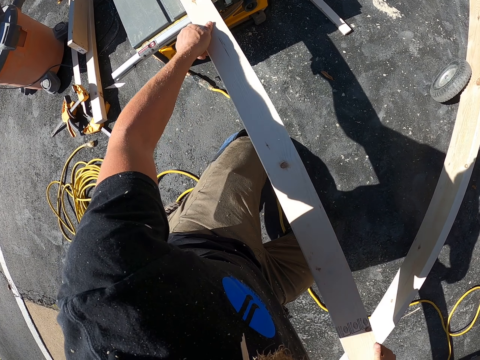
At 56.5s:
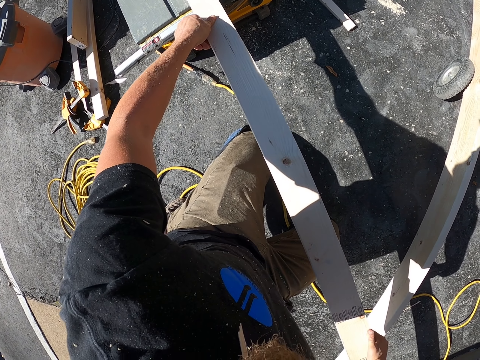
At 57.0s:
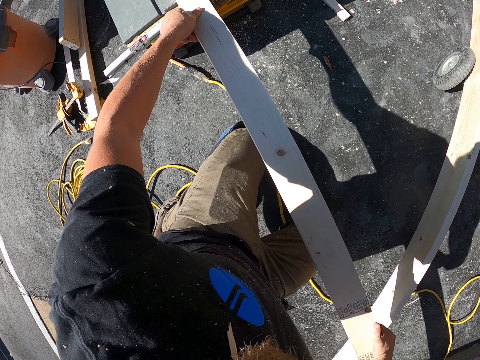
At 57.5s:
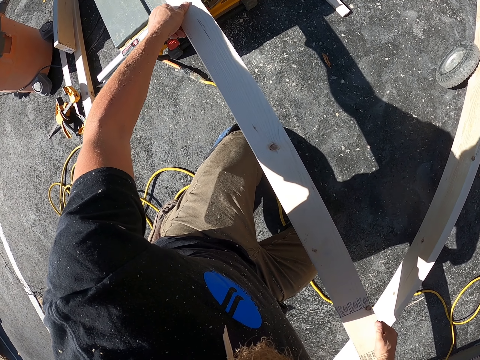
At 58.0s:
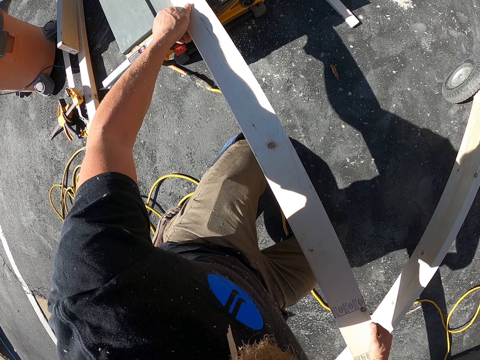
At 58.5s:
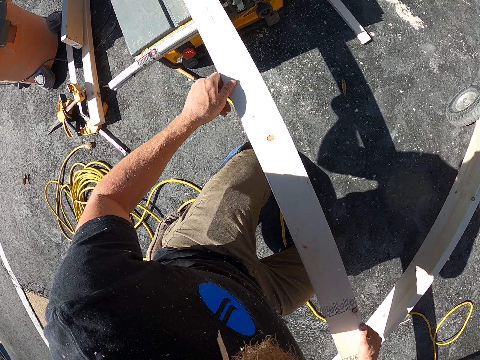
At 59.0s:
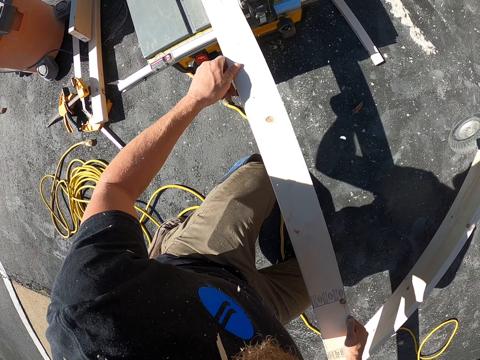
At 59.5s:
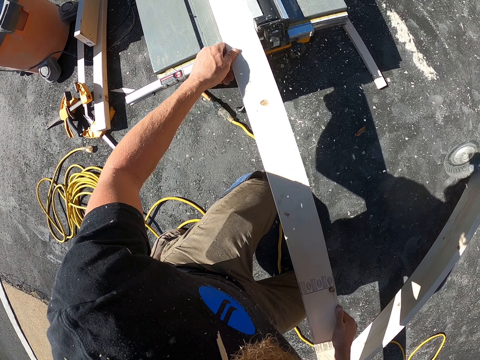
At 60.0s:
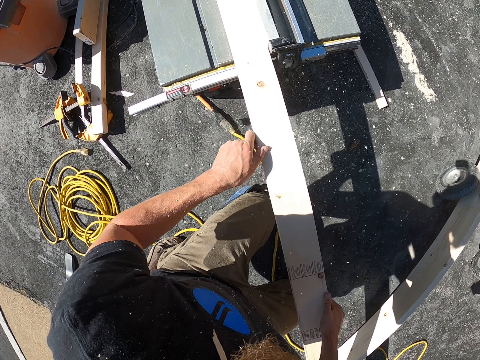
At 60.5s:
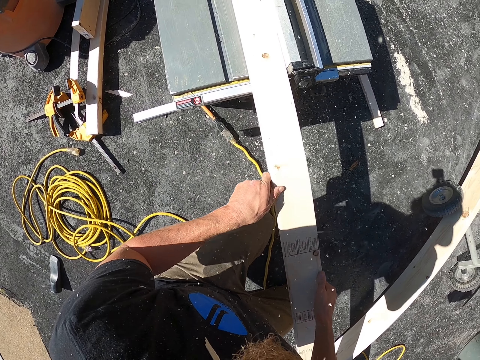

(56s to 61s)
The camera wearer cuts the wood using the table saw.

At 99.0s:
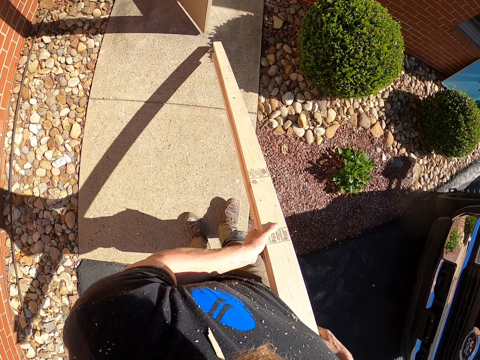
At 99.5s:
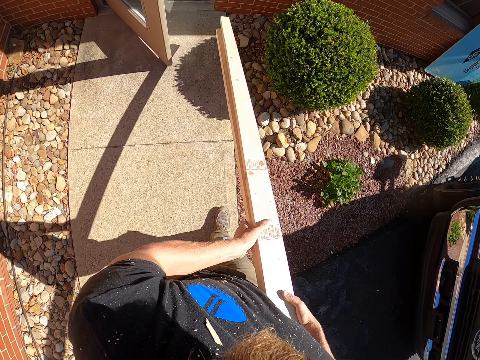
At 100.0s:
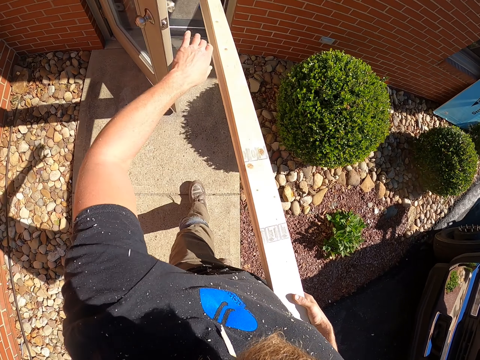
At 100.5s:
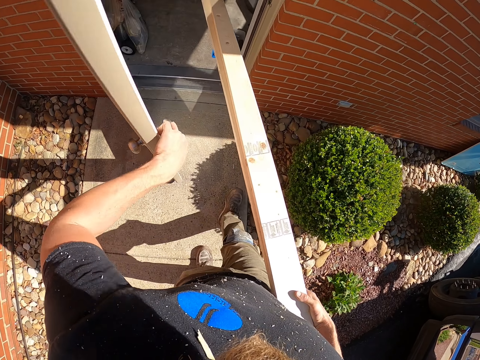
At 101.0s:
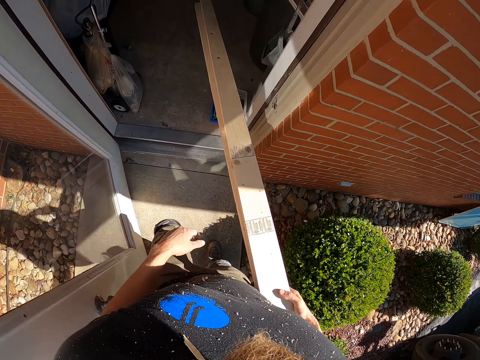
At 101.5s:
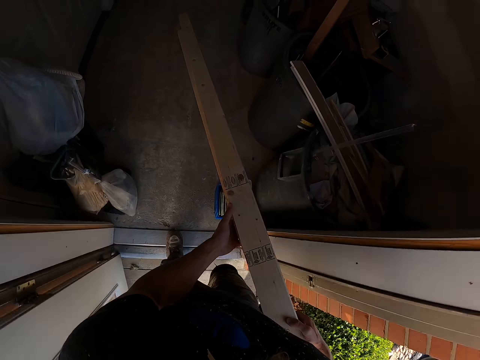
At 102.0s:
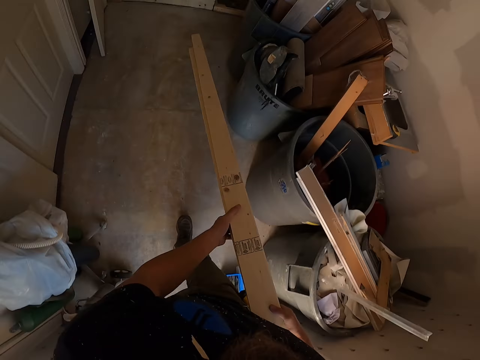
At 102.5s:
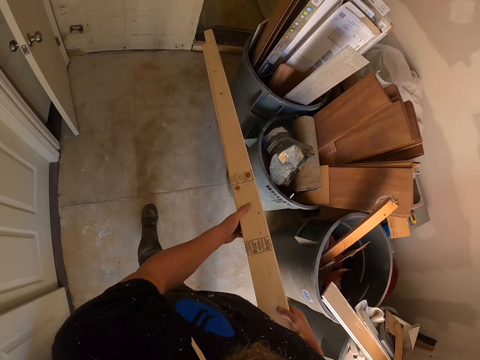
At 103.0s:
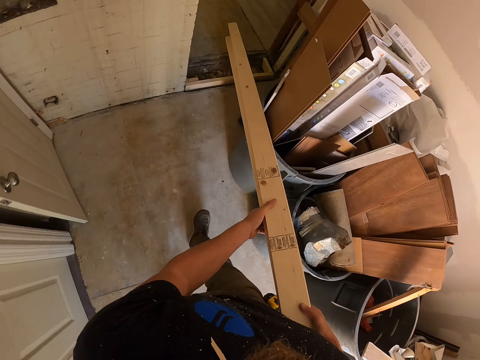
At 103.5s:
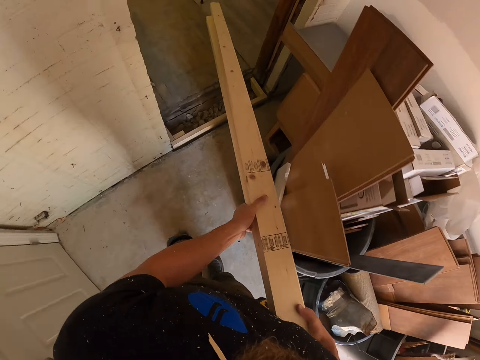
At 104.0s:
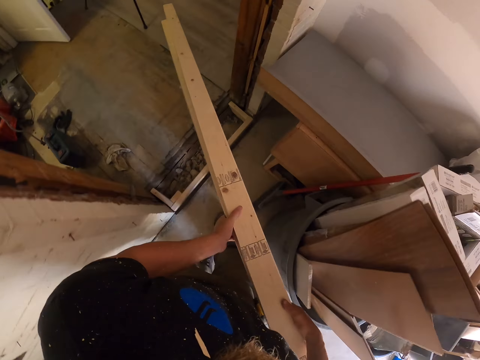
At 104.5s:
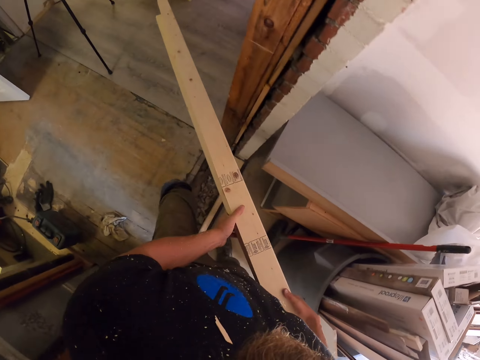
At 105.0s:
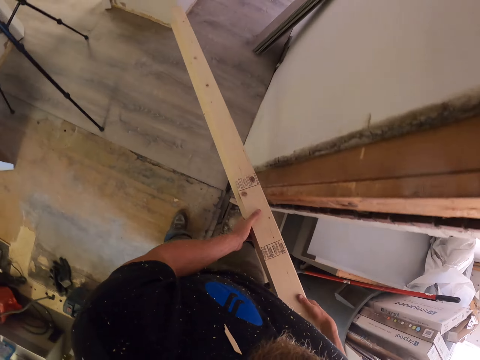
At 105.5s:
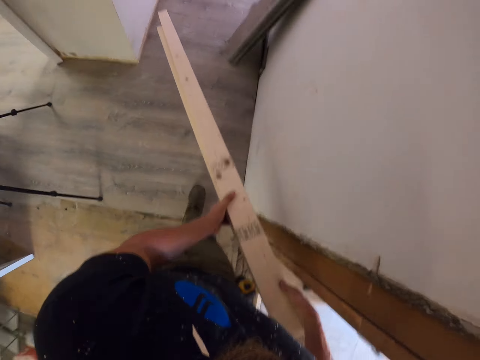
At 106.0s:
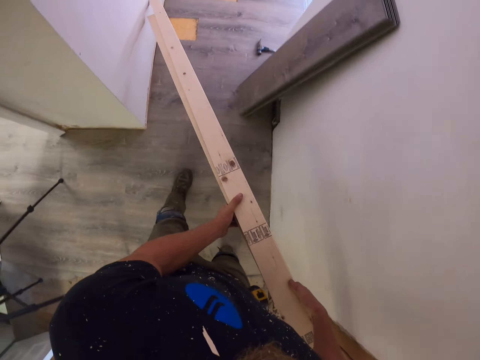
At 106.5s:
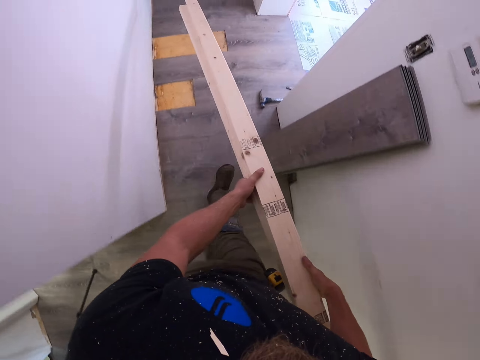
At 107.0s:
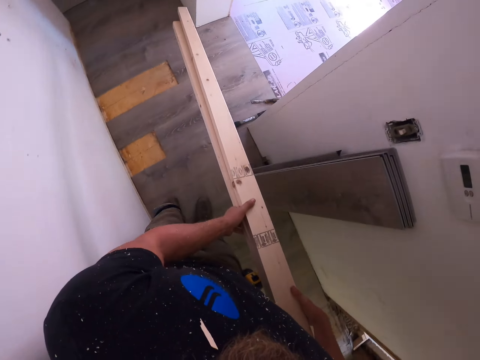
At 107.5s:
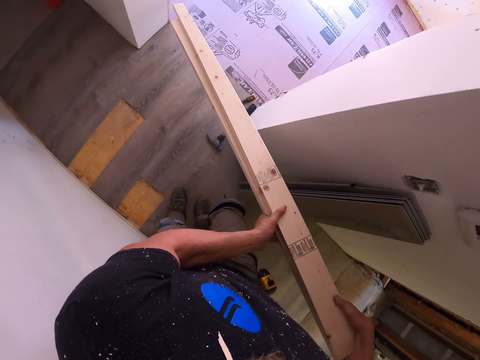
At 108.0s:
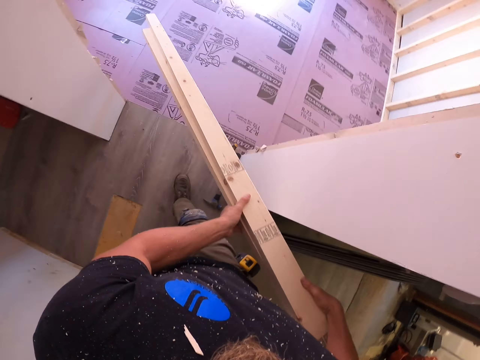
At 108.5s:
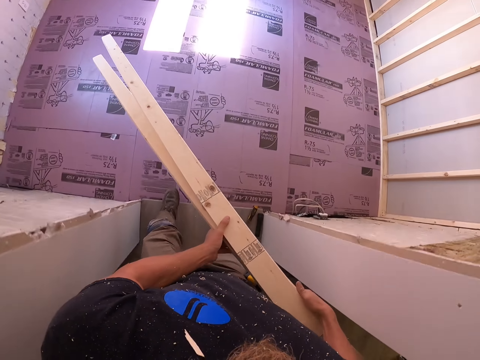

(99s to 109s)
The camera wearer opens the door. They get inside the room.

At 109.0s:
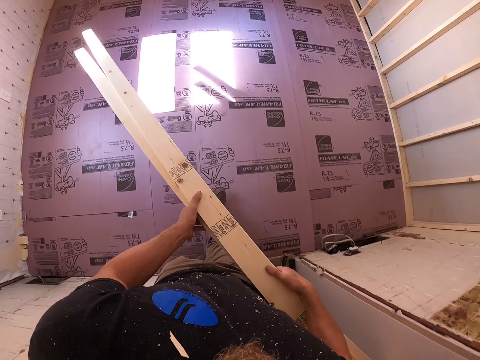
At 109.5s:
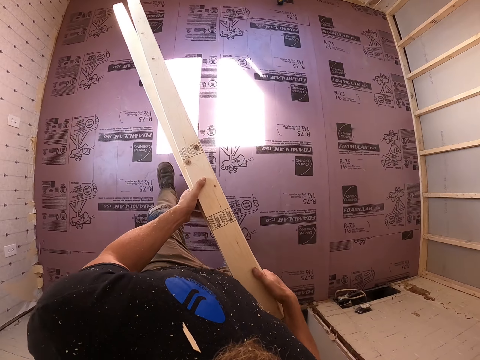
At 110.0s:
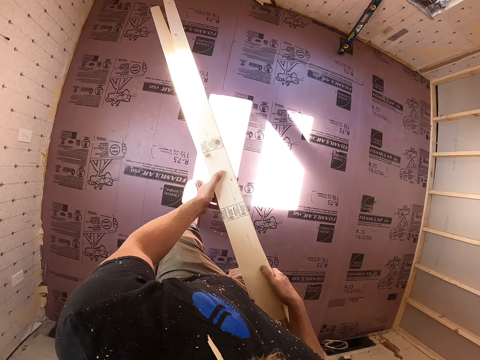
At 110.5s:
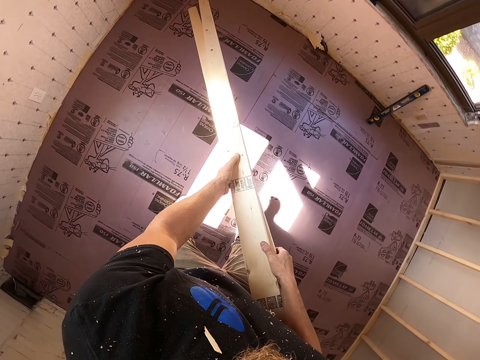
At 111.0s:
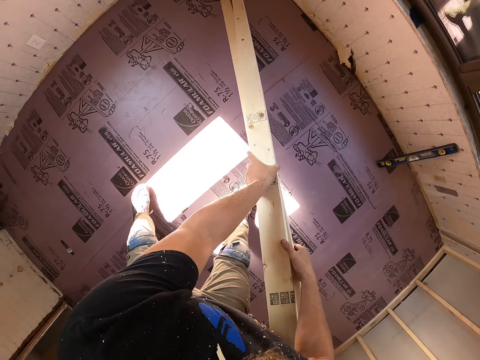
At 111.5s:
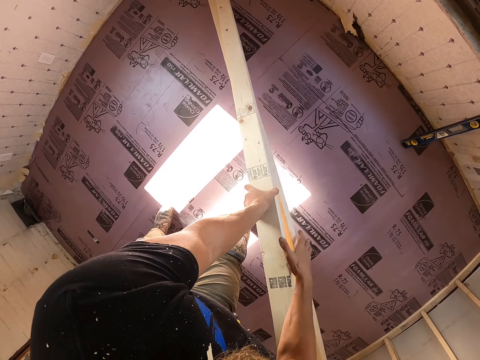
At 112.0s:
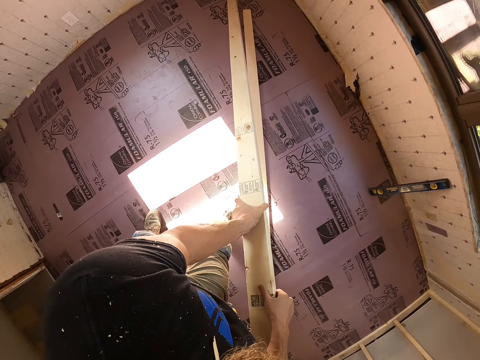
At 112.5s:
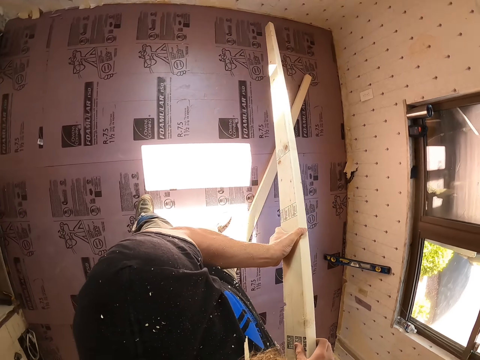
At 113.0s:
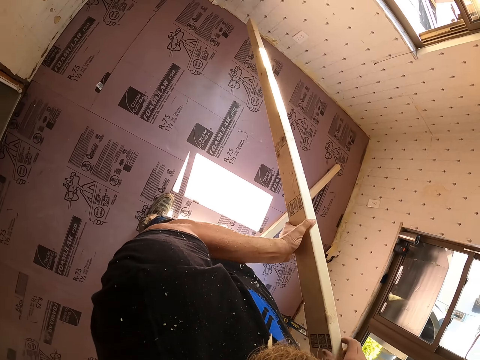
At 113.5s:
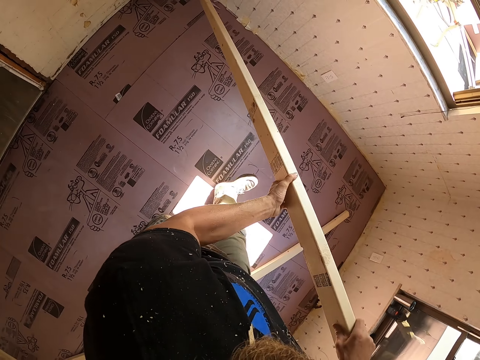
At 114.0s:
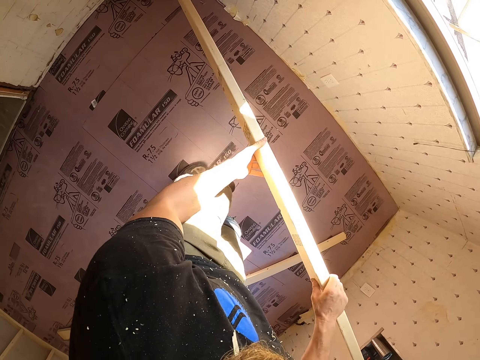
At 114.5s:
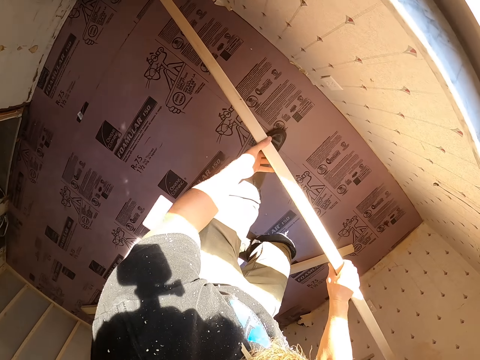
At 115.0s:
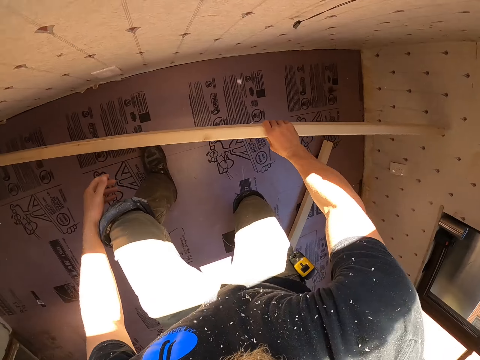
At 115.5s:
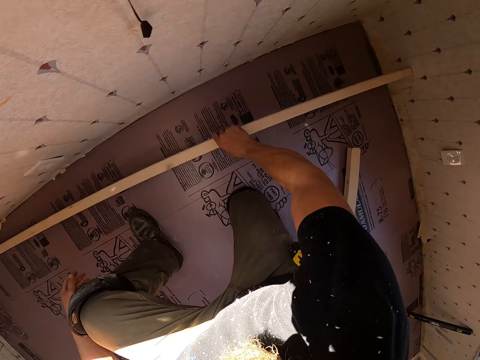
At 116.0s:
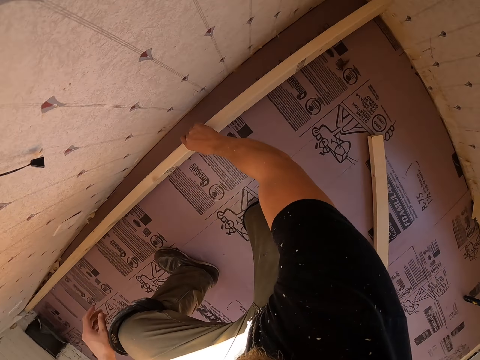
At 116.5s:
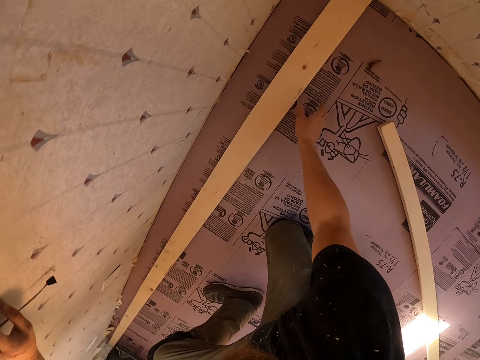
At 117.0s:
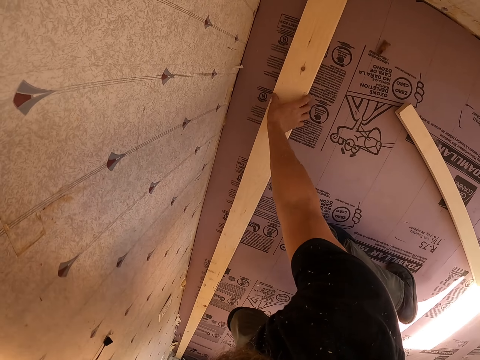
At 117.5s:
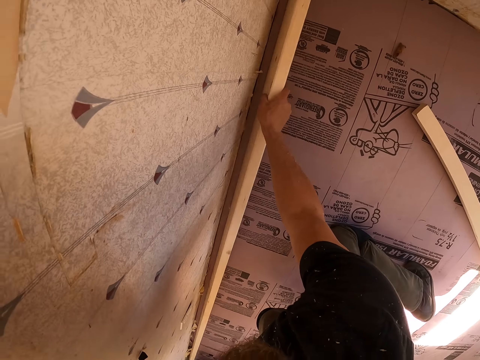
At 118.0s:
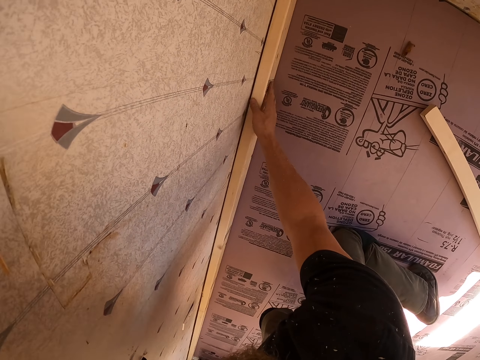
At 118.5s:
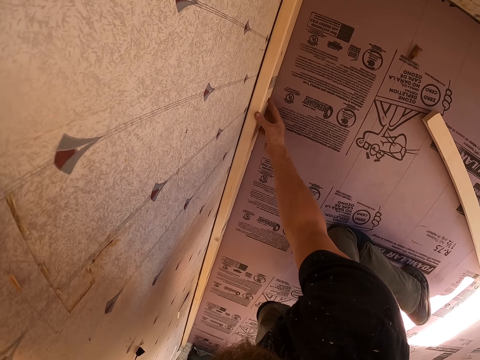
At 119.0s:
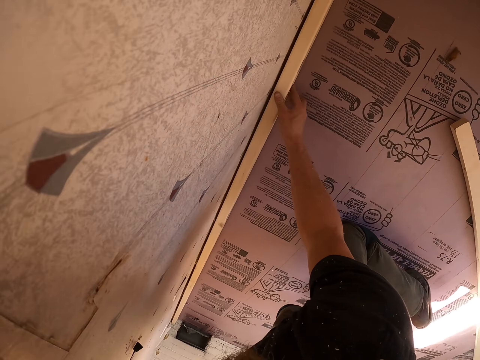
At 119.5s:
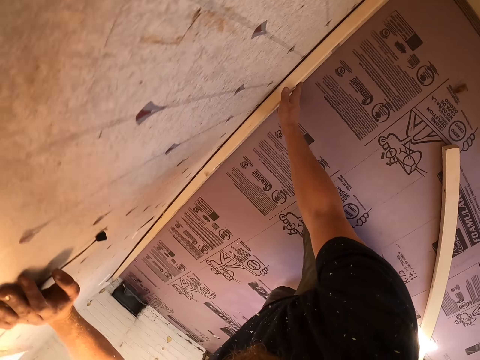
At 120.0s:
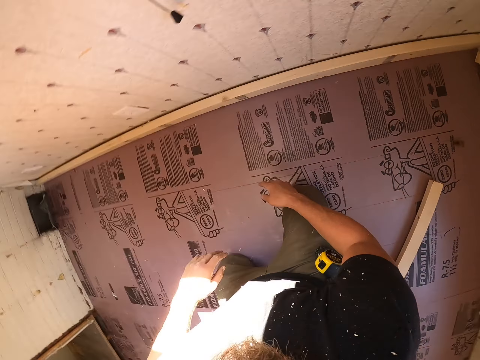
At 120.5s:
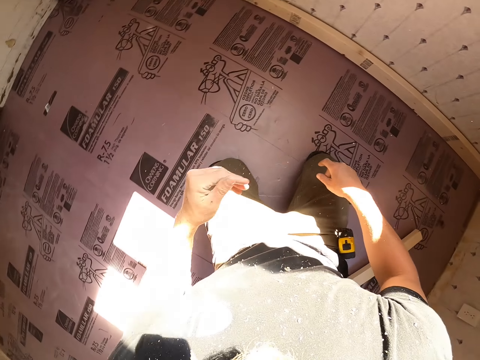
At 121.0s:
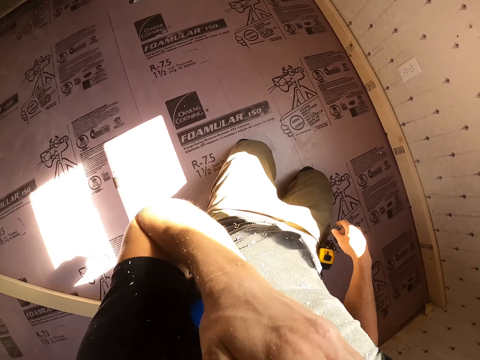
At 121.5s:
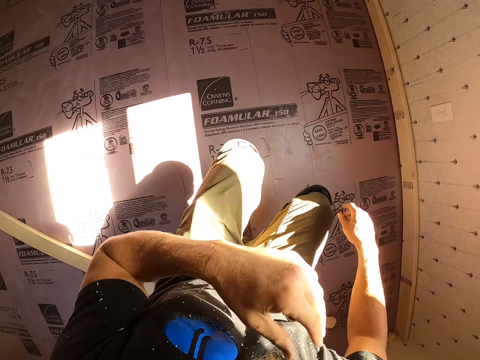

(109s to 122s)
The camera wearer puts the woods down. They place the other wood along the wall.
